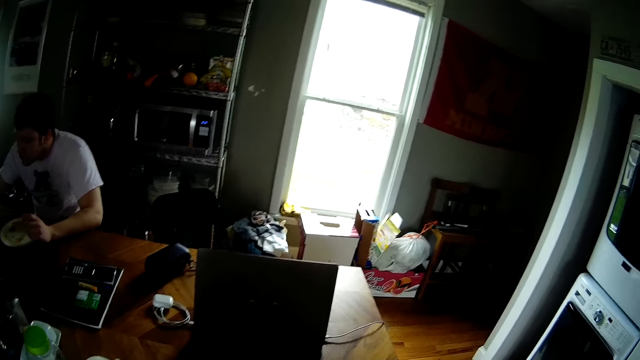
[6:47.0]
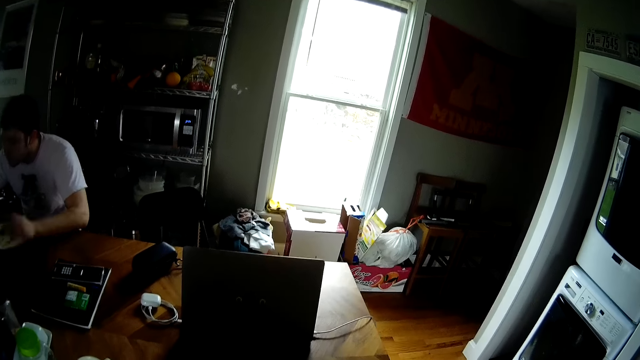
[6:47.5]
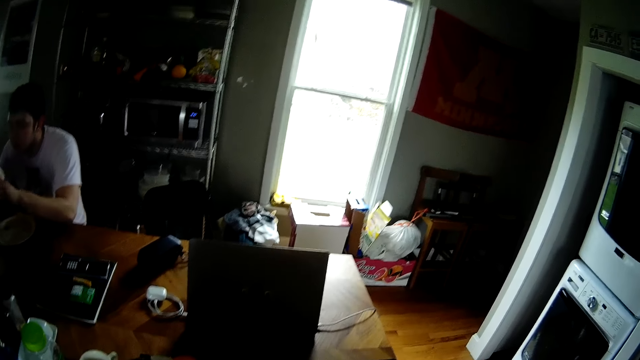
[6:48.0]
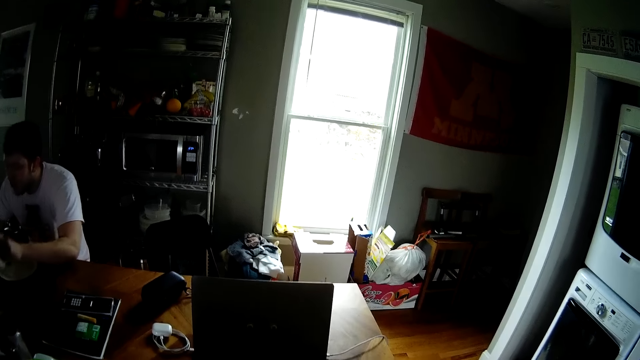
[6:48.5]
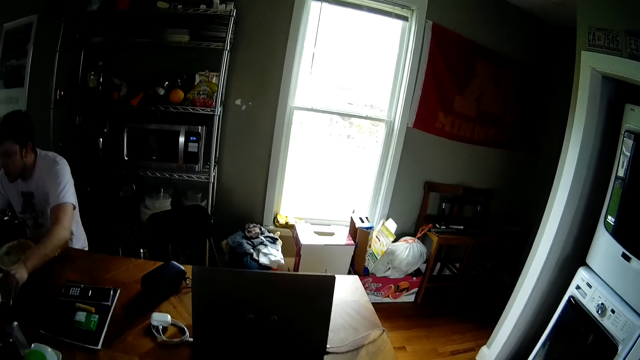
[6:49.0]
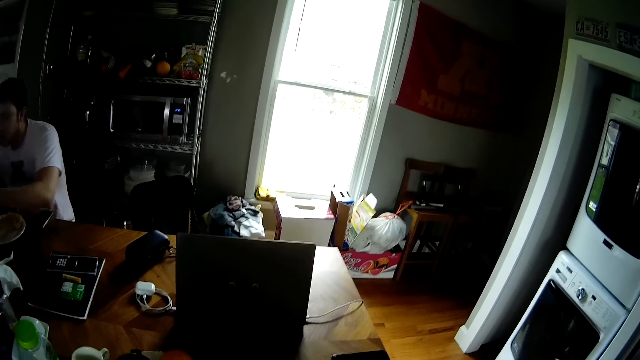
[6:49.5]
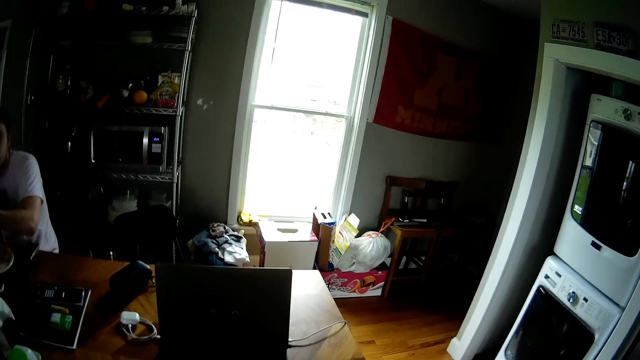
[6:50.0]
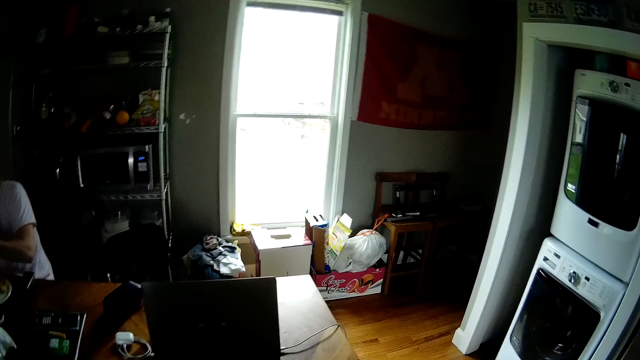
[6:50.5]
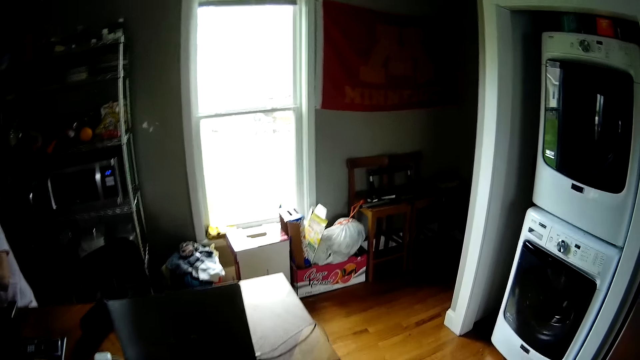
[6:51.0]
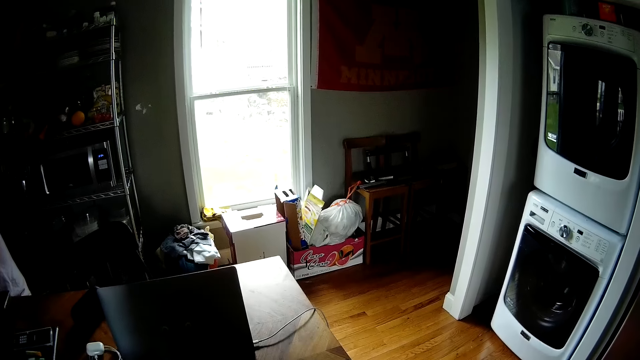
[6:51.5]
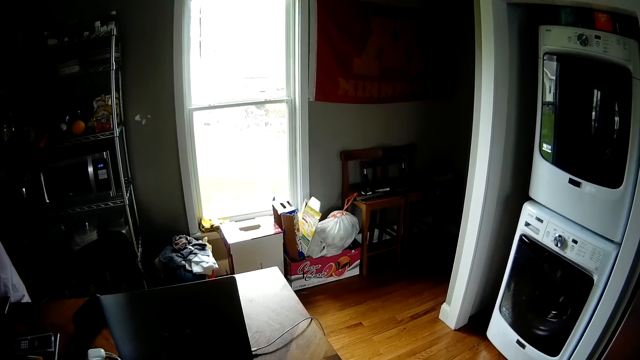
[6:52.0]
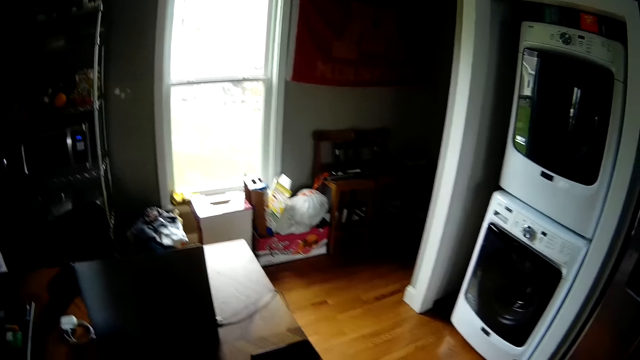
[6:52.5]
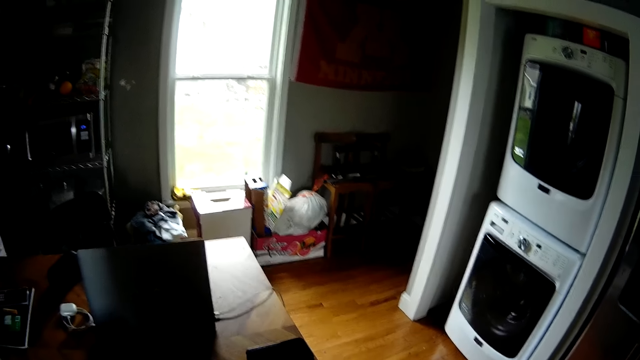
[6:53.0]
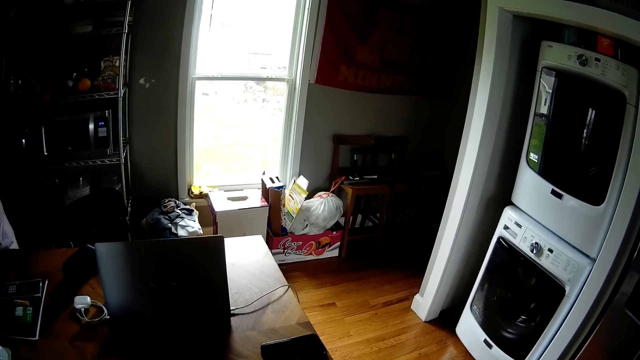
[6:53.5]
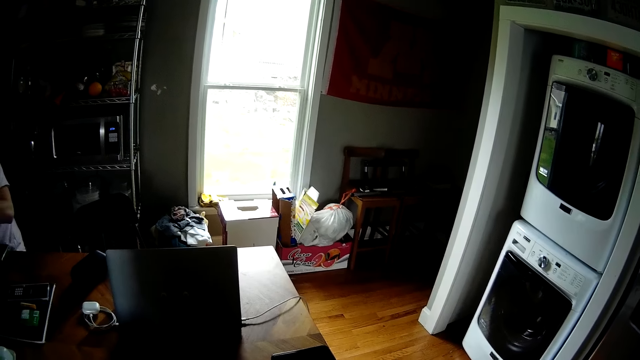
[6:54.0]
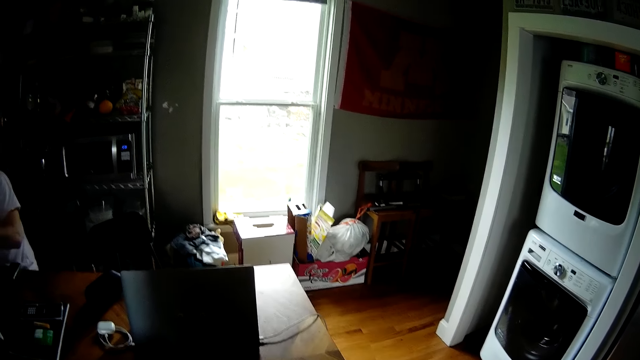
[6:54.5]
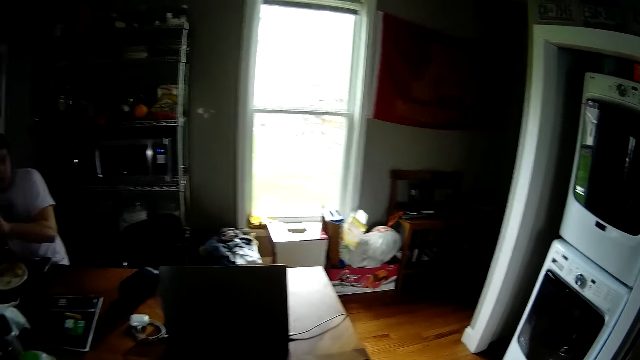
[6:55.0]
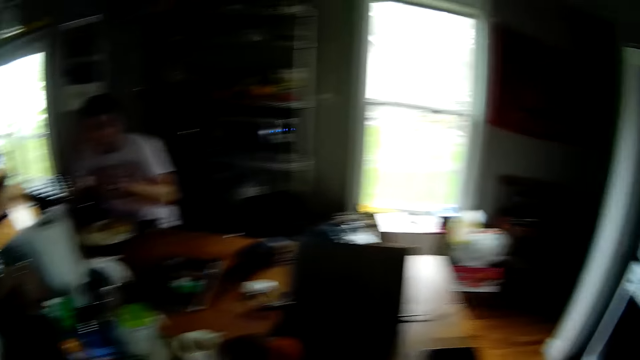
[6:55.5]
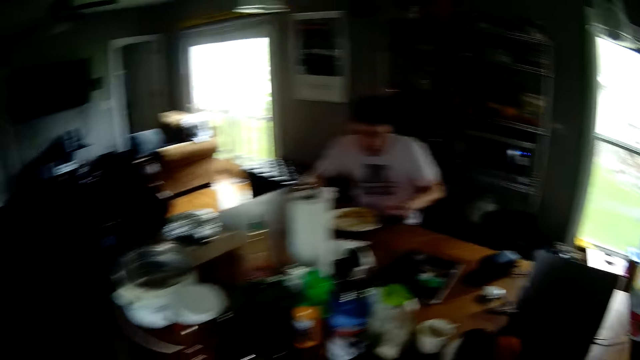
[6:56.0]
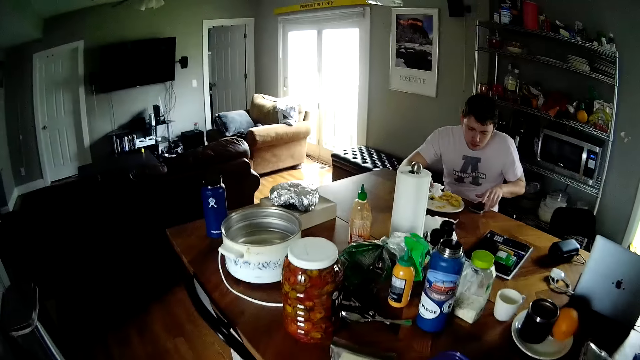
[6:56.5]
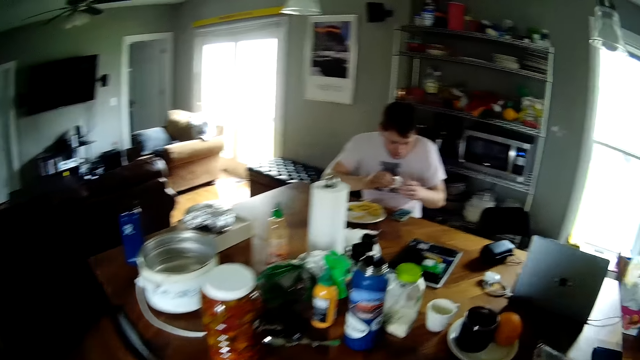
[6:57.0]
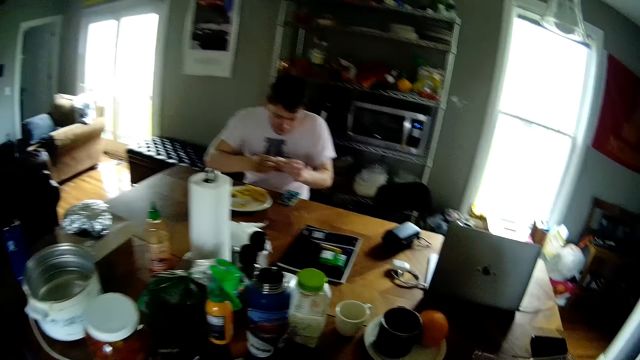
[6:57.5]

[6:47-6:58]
A man picks up a sheet of kitchen roll from the table with his right hand, passes the sheet of kitchen roll to his left hand, and drops the sheet of kitchen roll in his left hand on the table. The man wipes his hands with a sheet of kitchen roll. The camera wearer looks around.

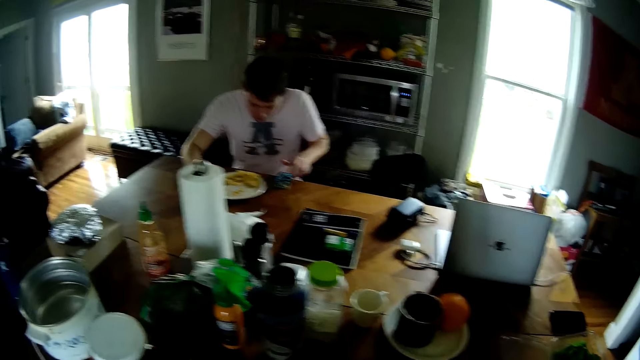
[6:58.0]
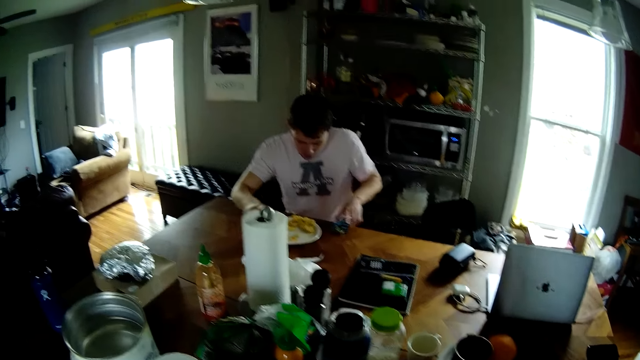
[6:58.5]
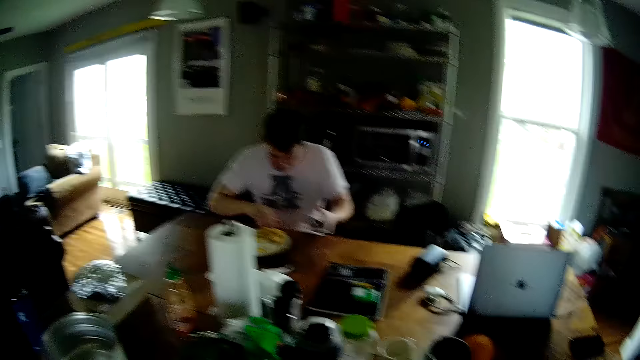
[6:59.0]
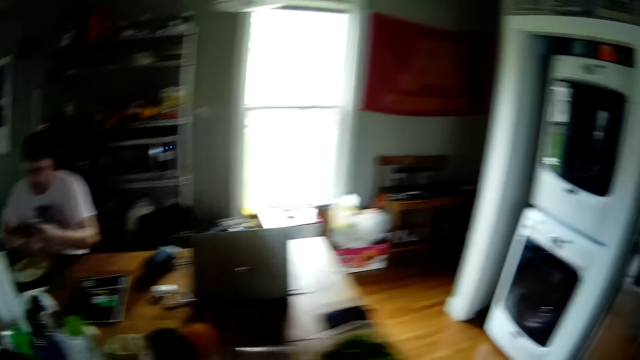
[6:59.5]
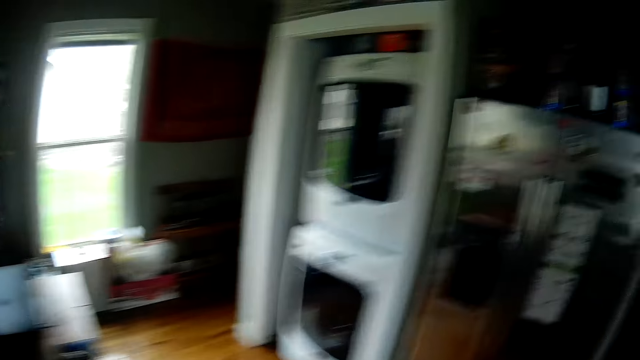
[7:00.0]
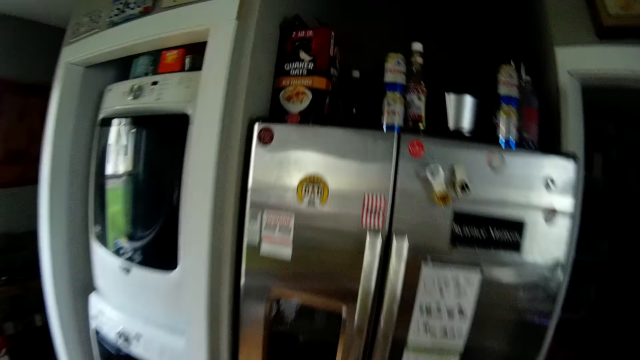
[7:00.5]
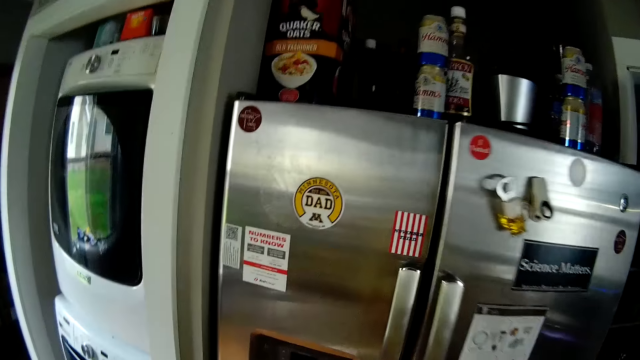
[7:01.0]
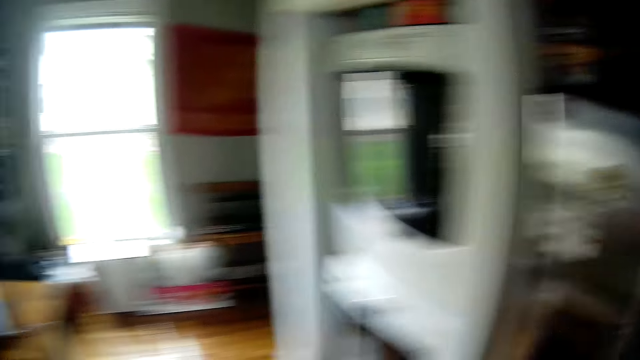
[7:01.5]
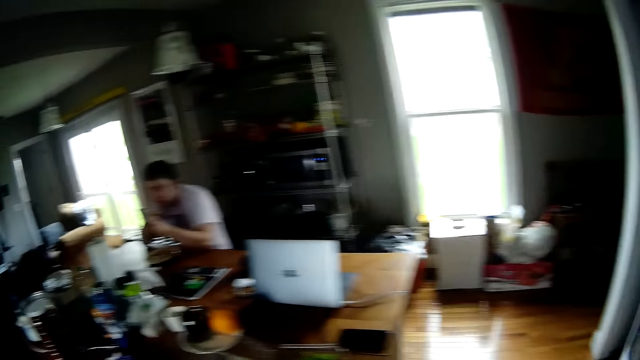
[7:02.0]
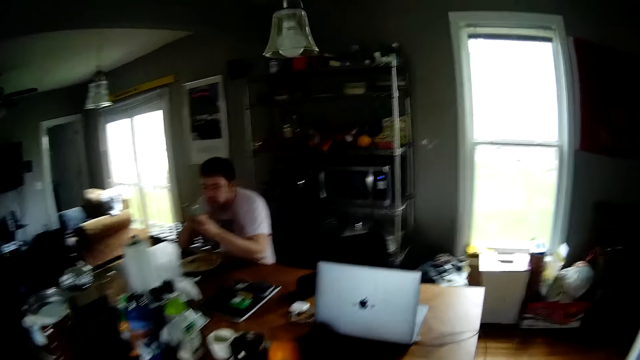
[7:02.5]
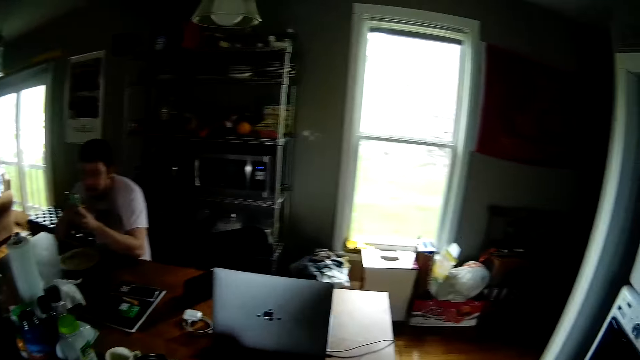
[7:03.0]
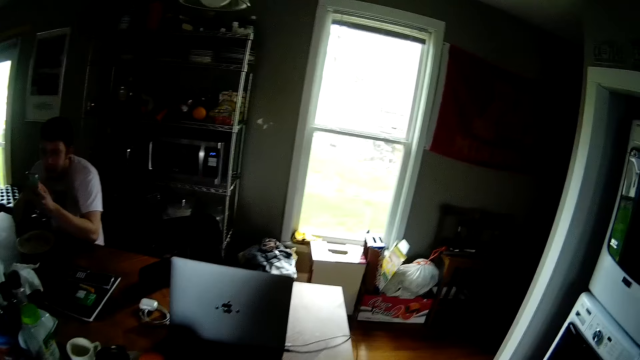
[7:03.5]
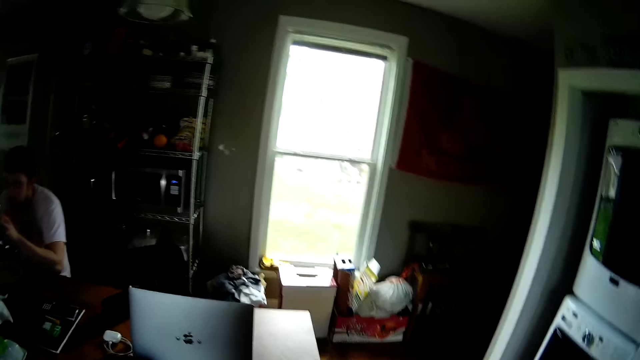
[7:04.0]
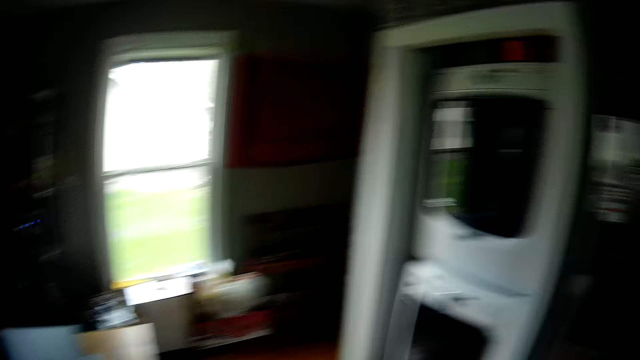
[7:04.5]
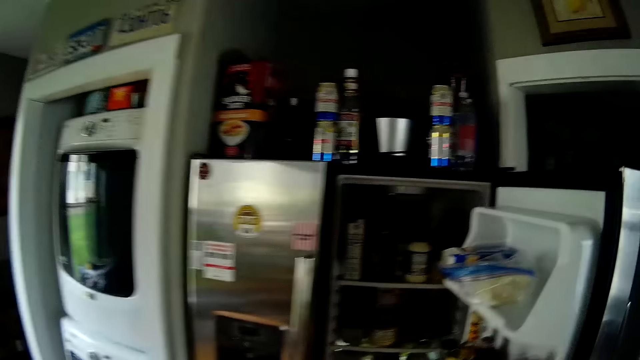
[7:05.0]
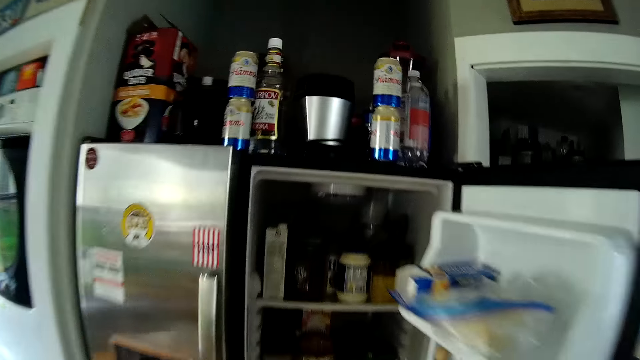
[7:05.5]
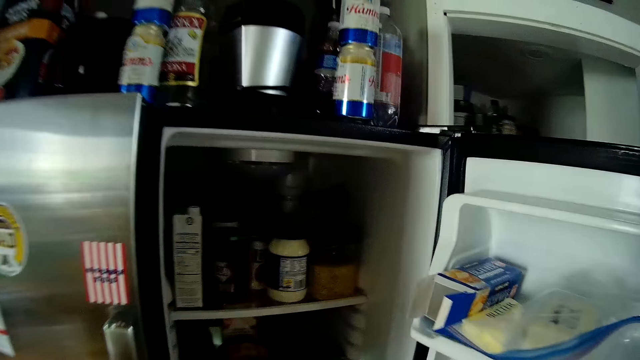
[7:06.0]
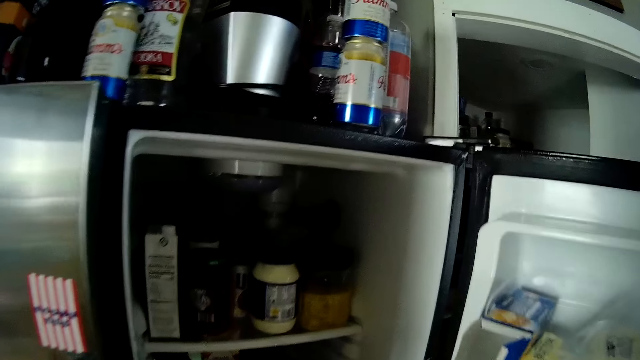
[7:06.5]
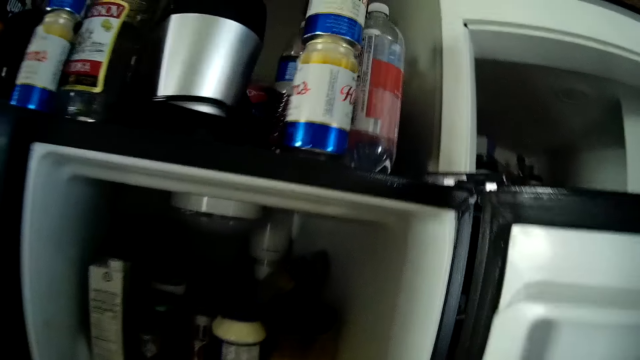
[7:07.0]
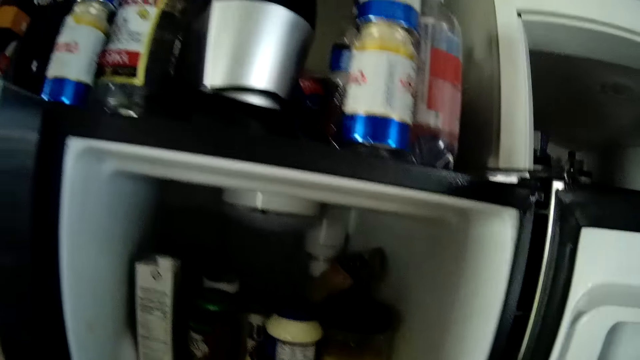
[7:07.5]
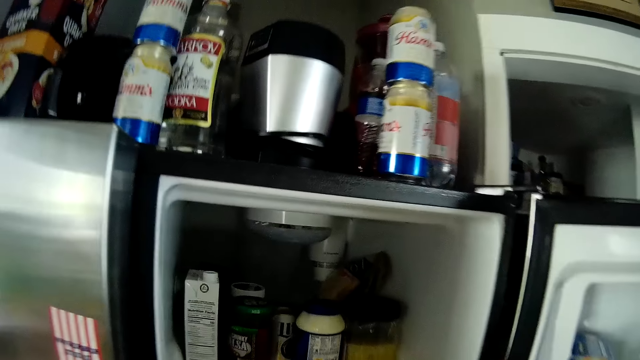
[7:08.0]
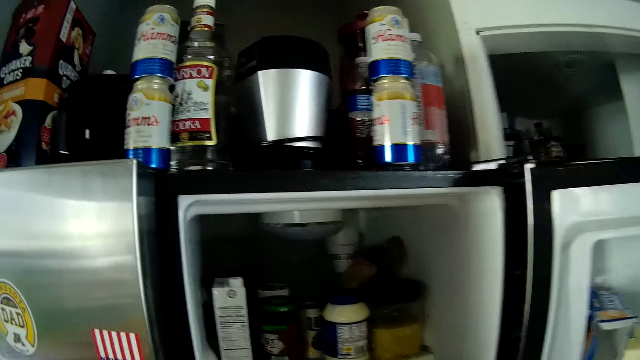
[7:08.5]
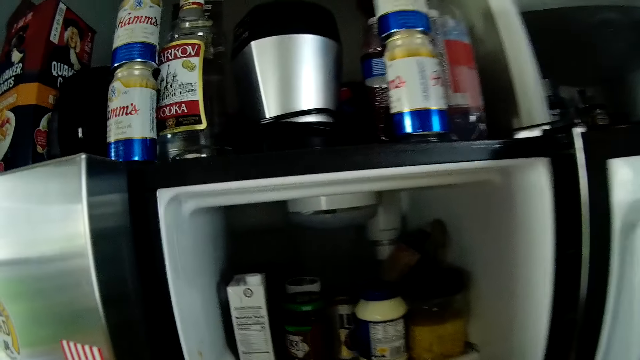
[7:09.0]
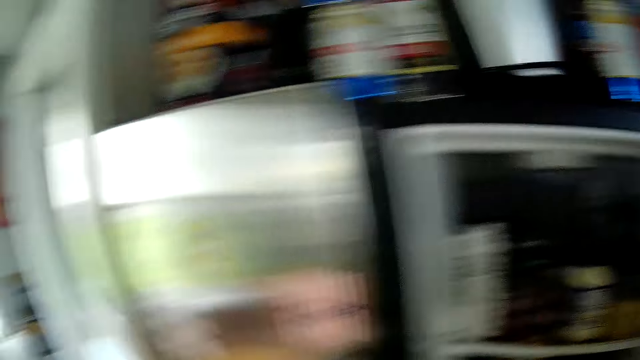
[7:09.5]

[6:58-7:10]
A man drops the sheet of kitchen roll on the table with his right hand and picks up a phone from the table with his left hand. The camera wearer walks around. He opens the fridge with his right hand. The man operates the phone with both hands. The camera wearer walks around.
